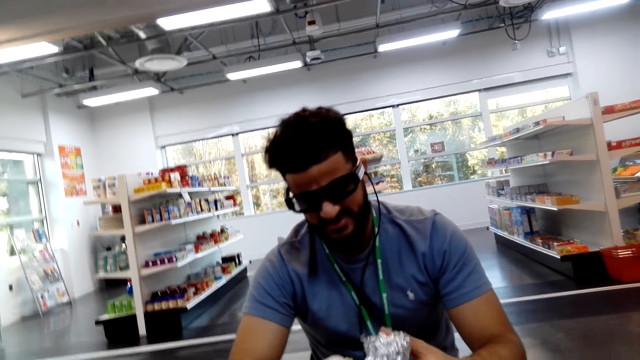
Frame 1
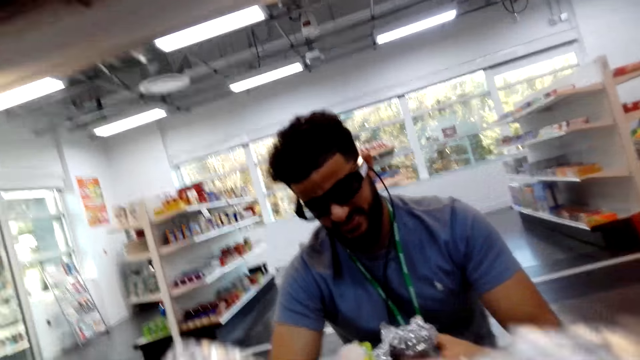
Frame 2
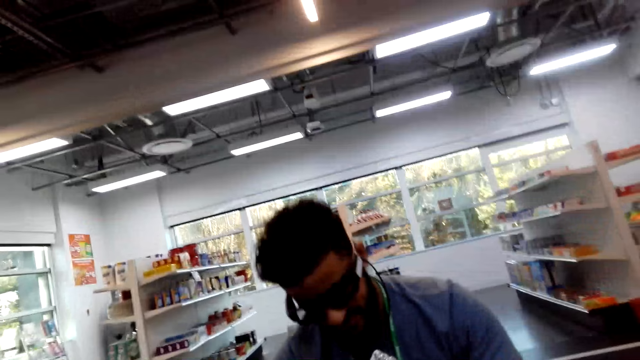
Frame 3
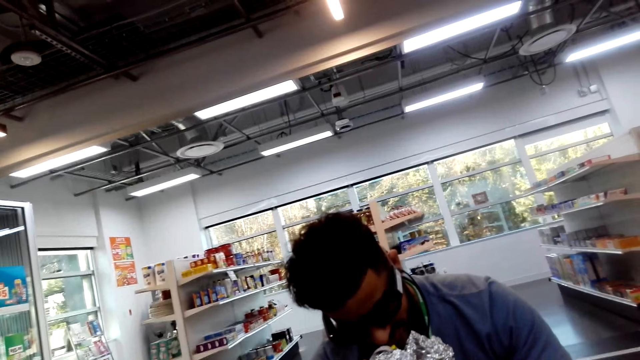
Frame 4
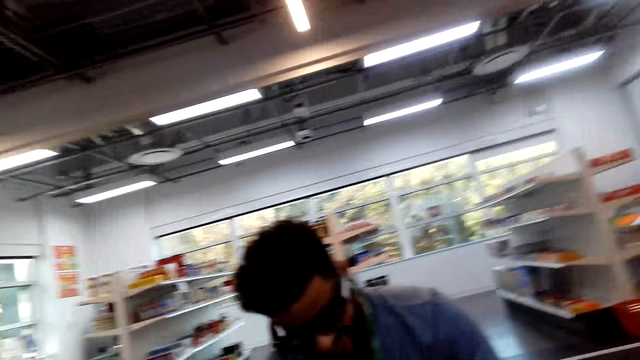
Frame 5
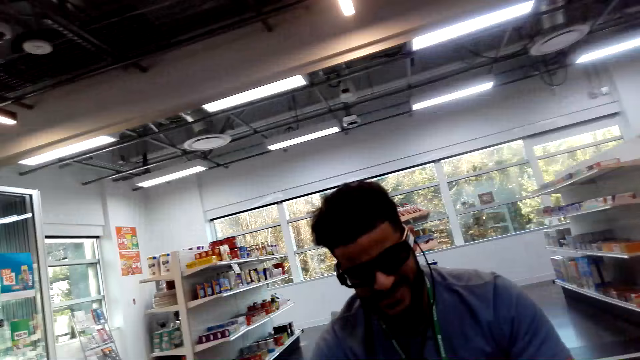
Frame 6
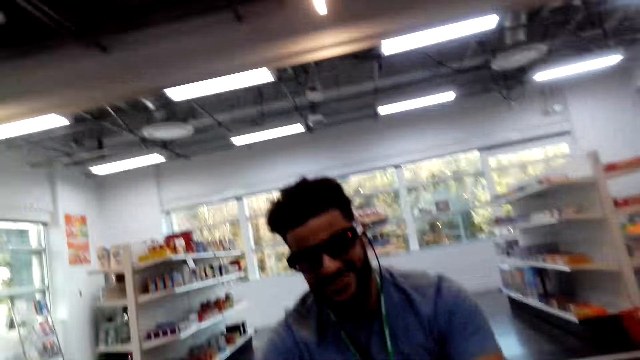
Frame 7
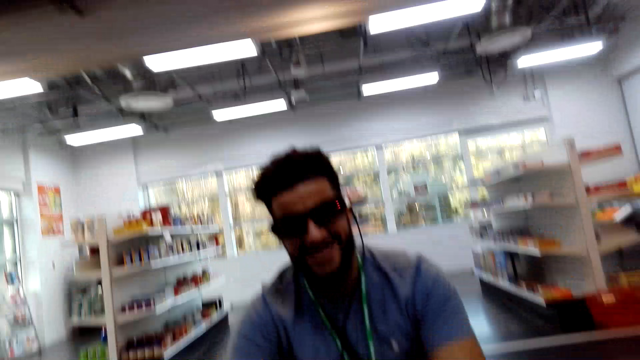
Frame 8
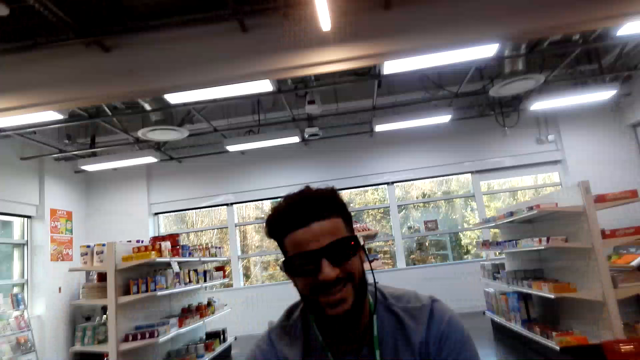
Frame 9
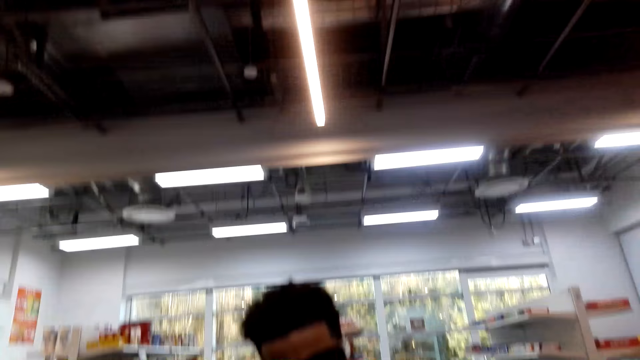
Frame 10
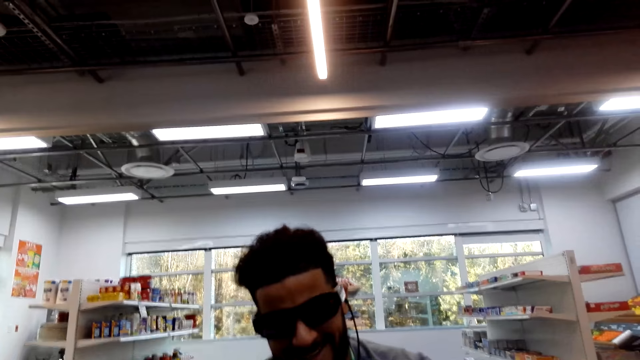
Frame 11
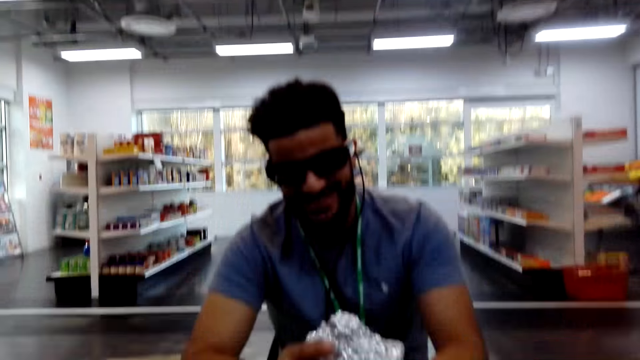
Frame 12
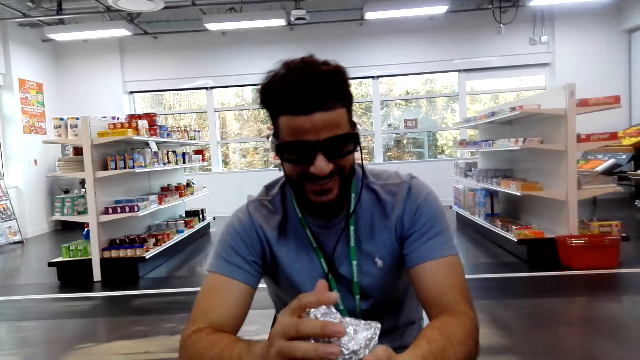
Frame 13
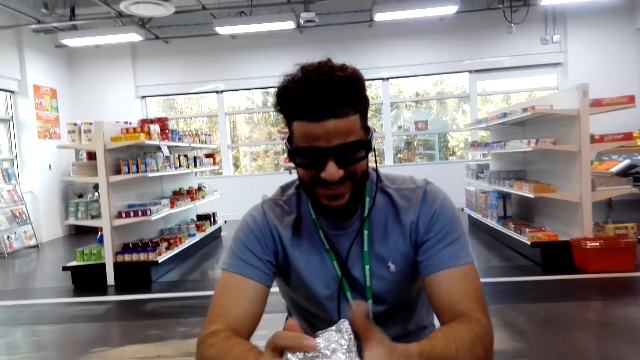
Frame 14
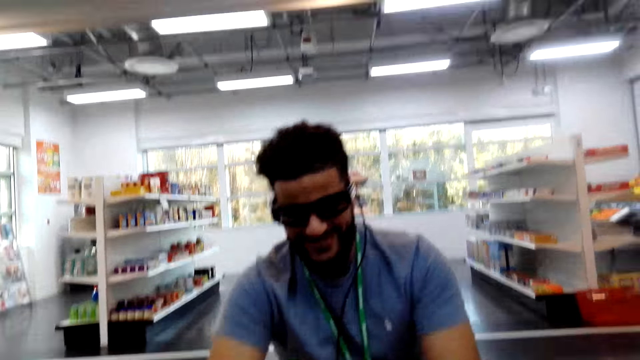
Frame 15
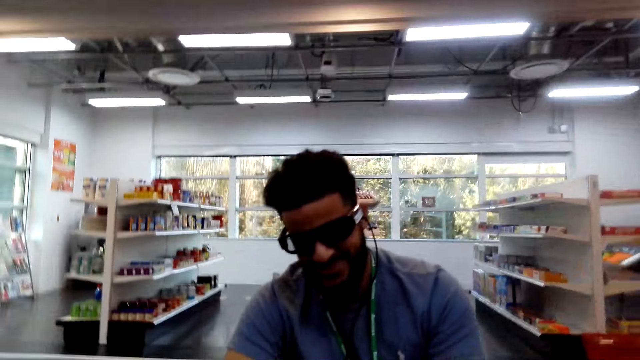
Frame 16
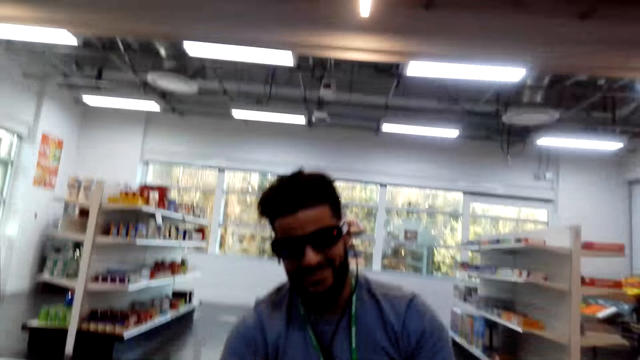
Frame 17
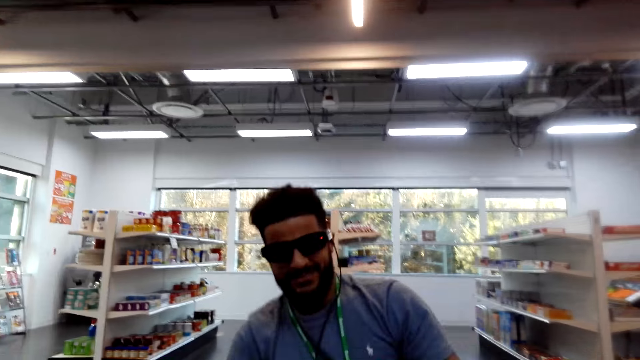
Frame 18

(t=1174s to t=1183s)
The first person eats food. The man folds aluminum paper.

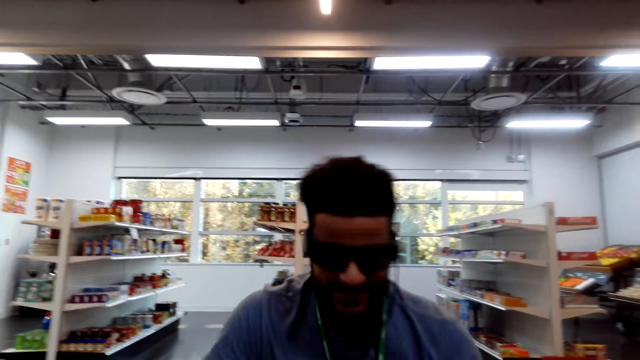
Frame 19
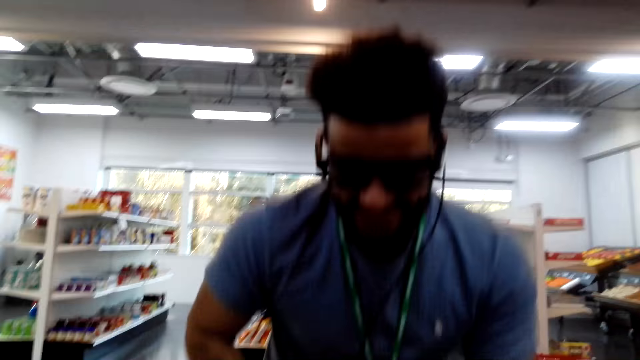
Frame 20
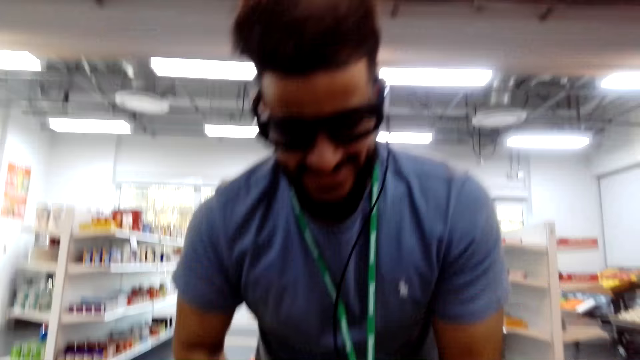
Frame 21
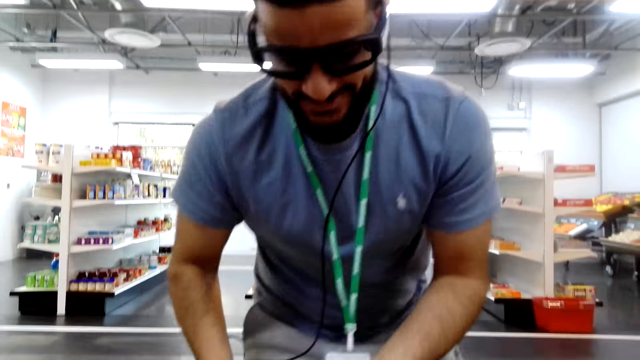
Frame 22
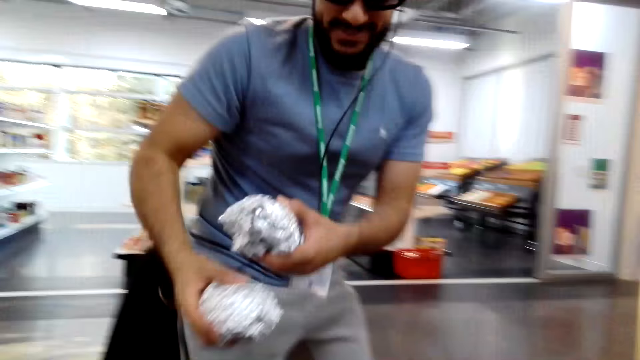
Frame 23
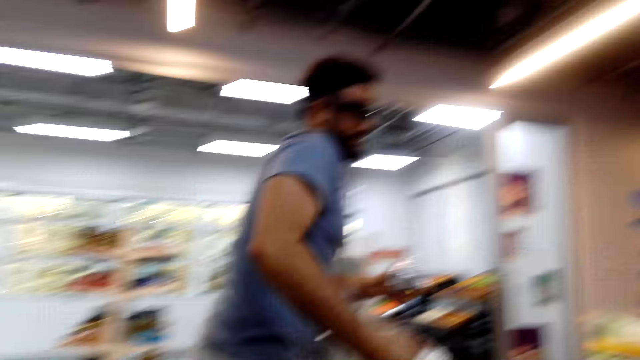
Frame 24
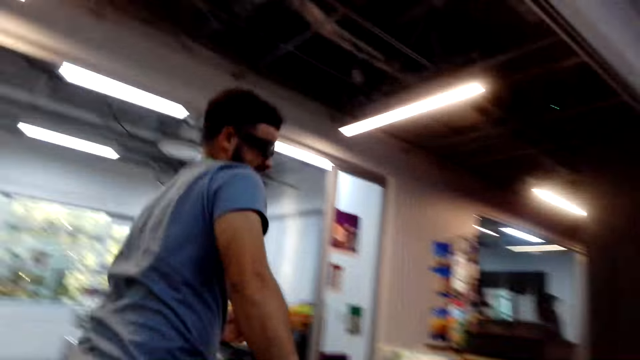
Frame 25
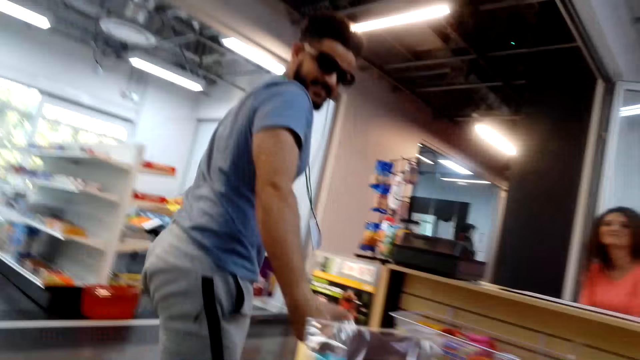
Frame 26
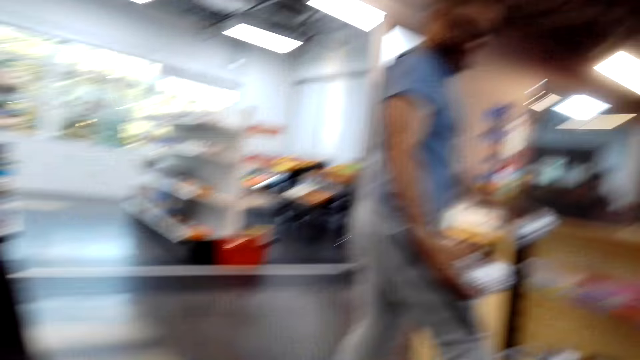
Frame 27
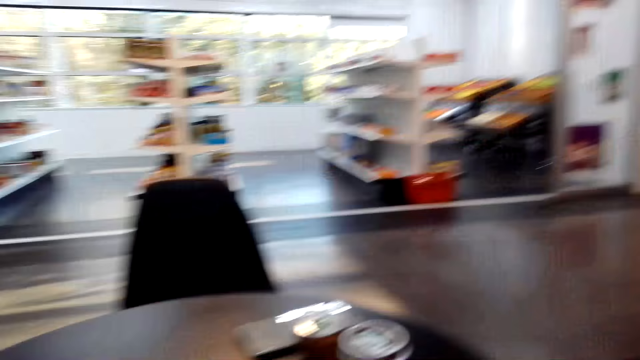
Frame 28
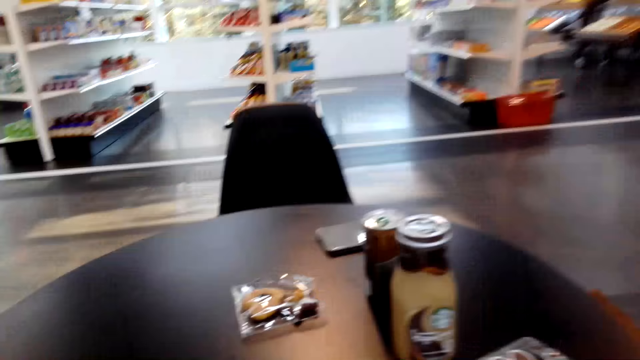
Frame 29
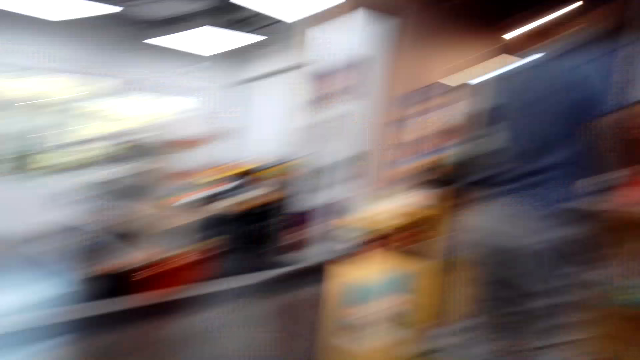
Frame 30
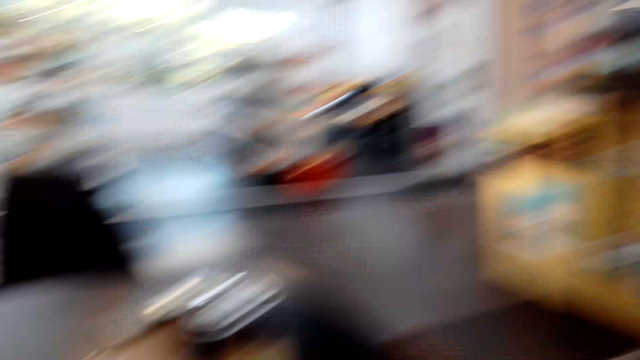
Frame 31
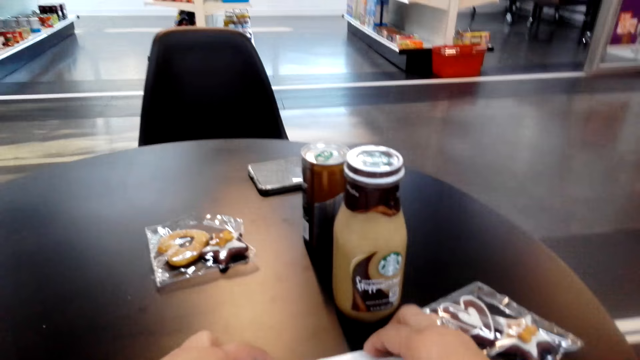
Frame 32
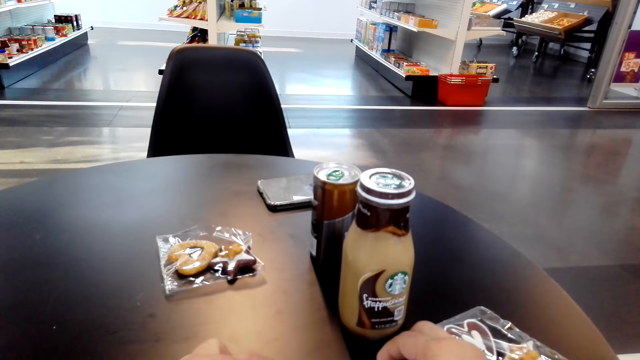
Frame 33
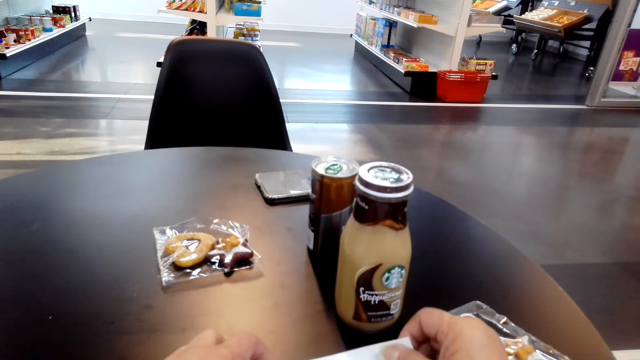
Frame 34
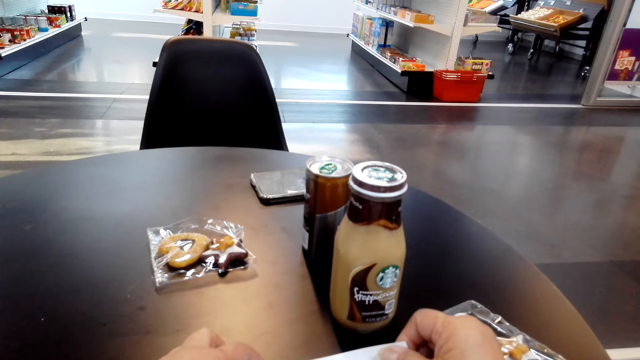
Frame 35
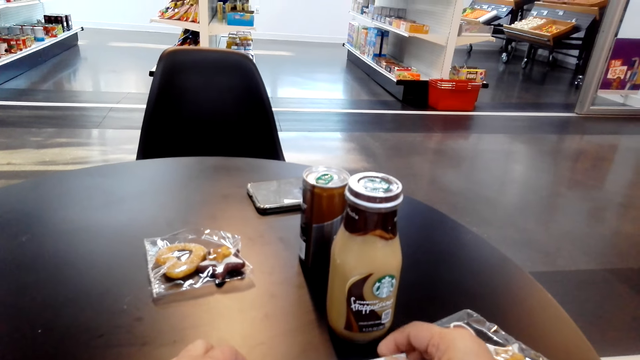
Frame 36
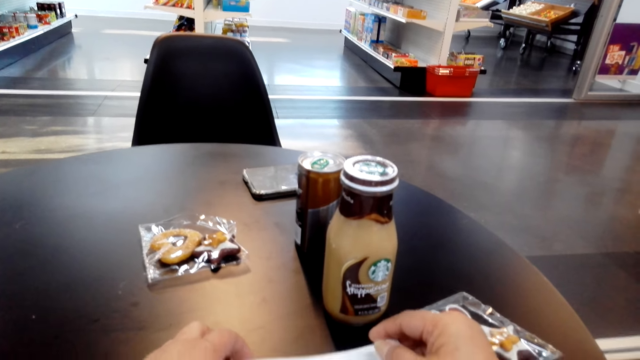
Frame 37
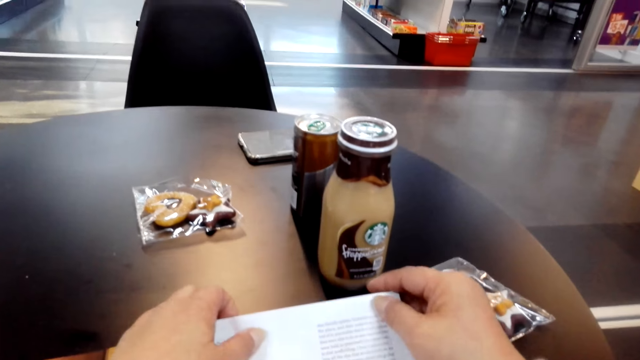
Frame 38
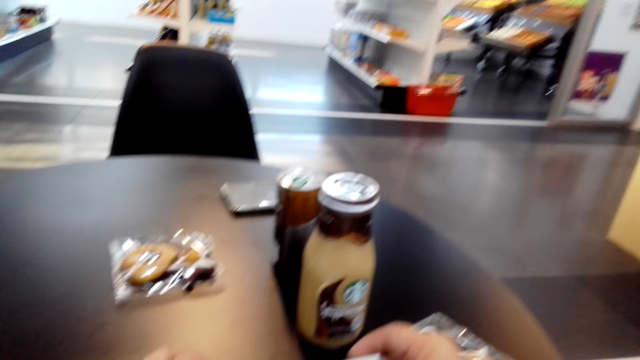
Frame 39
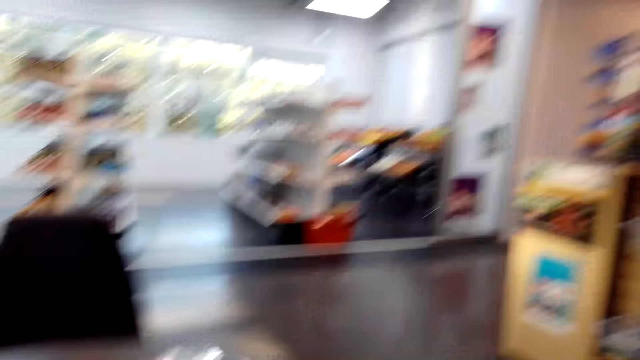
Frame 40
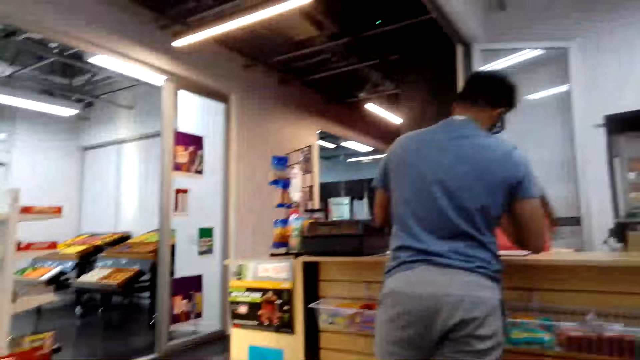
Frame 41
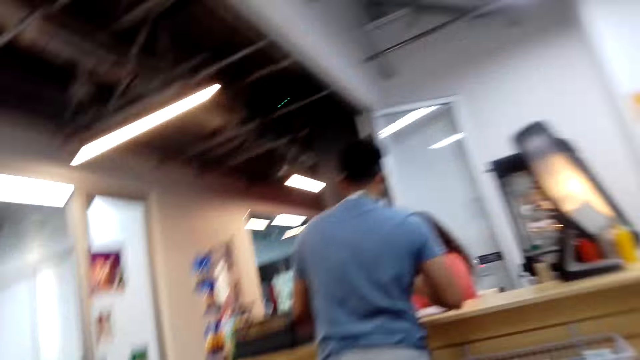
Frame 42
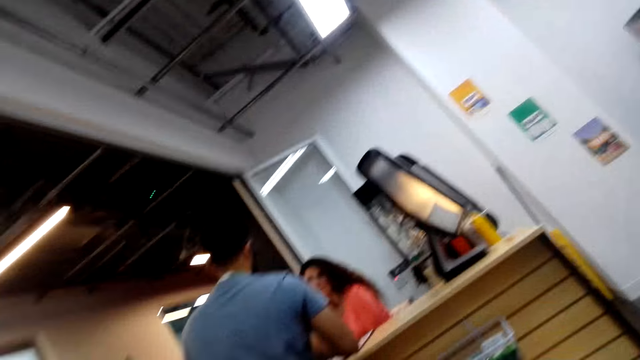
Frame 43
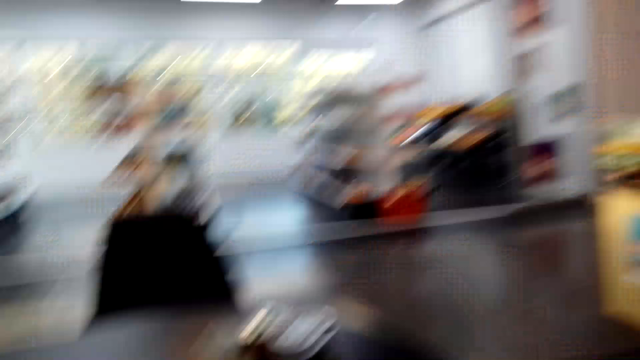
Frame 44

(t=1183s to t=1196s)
The man stands up, carries something and walks away. The camera wearer looks around. They hold a paper. They touch something on the table.
